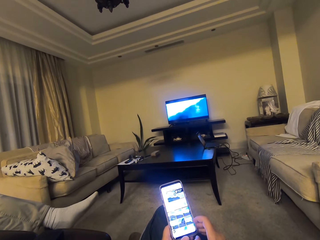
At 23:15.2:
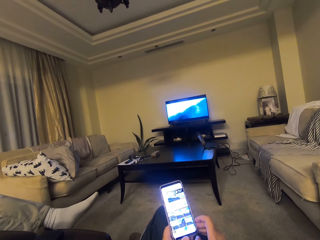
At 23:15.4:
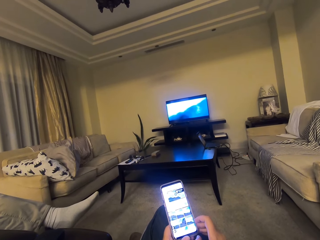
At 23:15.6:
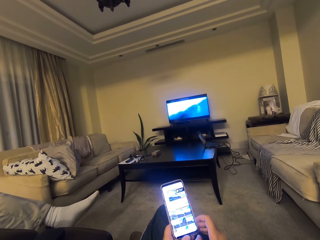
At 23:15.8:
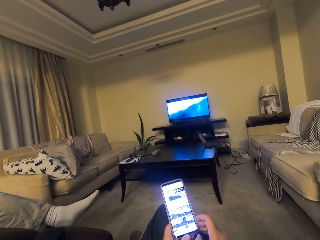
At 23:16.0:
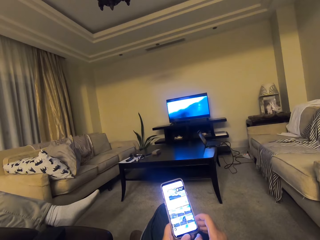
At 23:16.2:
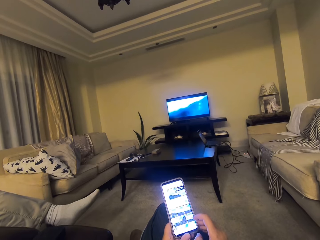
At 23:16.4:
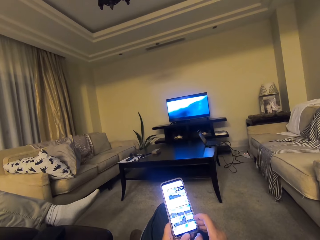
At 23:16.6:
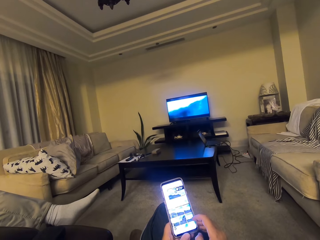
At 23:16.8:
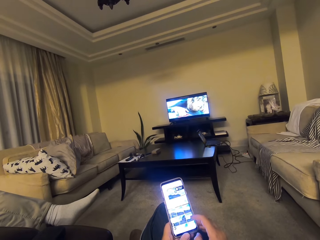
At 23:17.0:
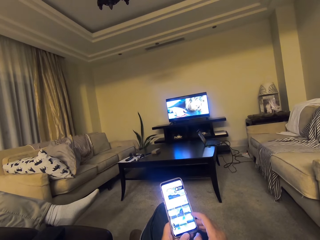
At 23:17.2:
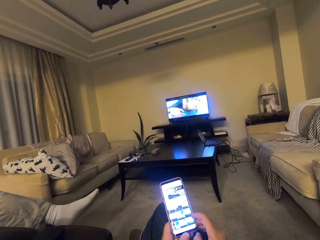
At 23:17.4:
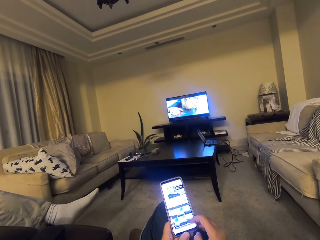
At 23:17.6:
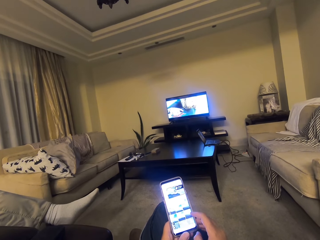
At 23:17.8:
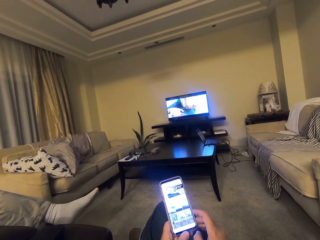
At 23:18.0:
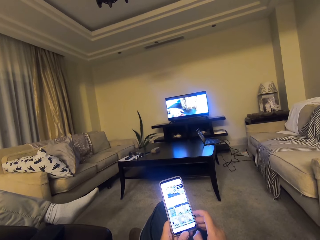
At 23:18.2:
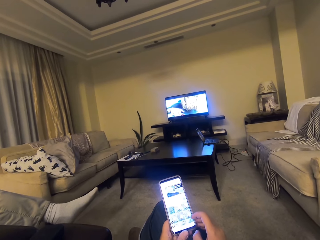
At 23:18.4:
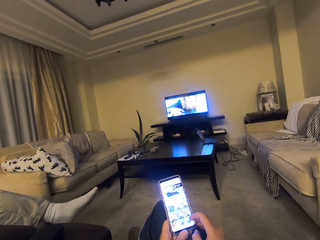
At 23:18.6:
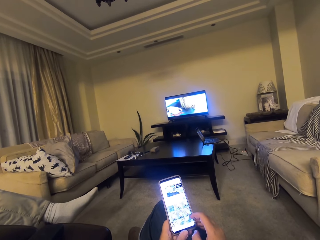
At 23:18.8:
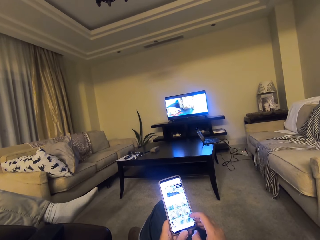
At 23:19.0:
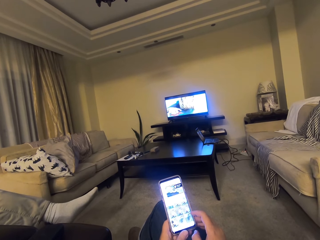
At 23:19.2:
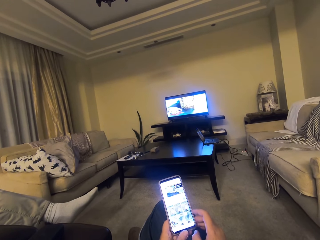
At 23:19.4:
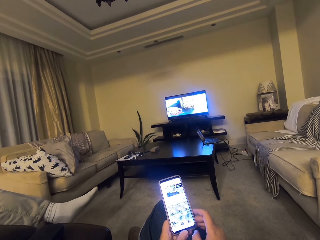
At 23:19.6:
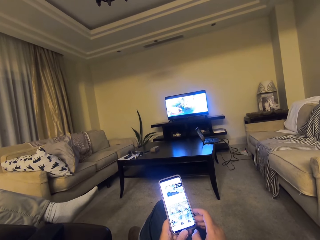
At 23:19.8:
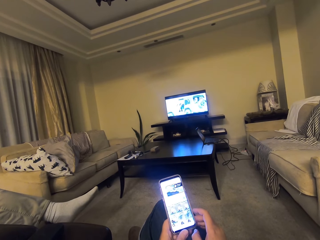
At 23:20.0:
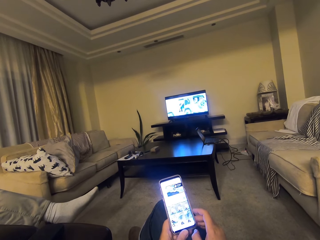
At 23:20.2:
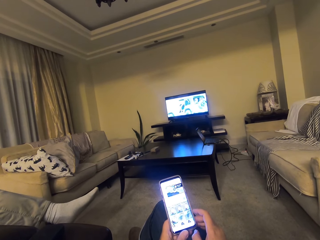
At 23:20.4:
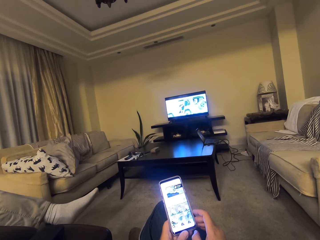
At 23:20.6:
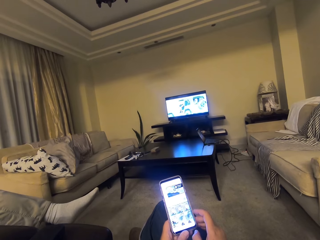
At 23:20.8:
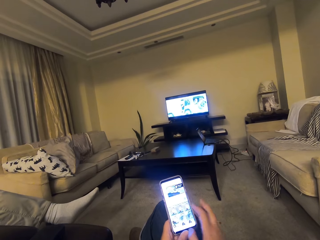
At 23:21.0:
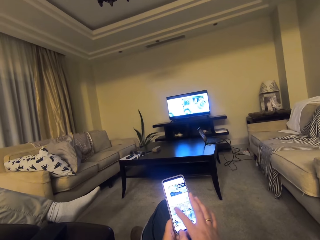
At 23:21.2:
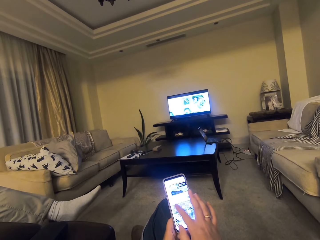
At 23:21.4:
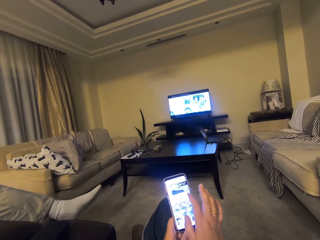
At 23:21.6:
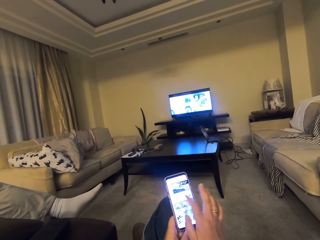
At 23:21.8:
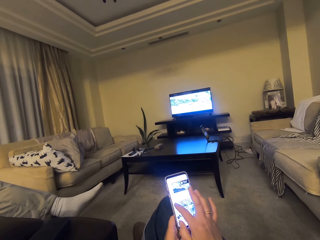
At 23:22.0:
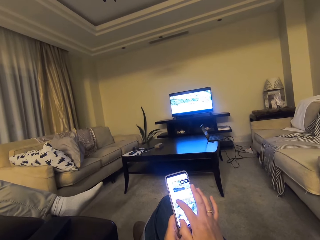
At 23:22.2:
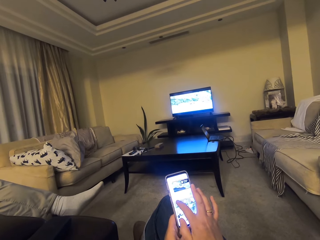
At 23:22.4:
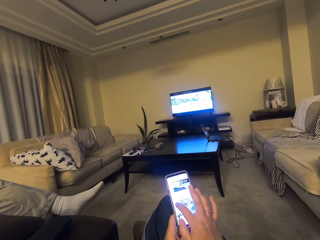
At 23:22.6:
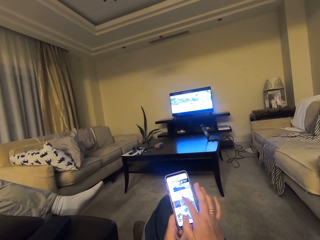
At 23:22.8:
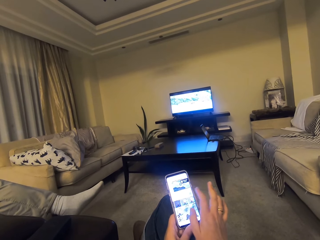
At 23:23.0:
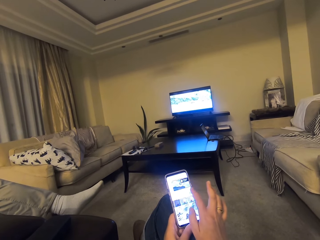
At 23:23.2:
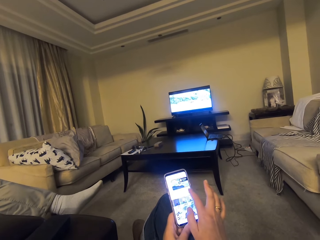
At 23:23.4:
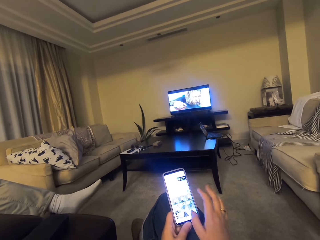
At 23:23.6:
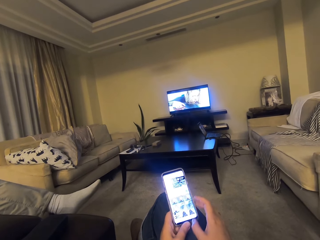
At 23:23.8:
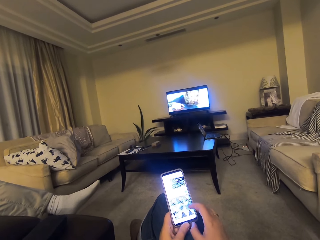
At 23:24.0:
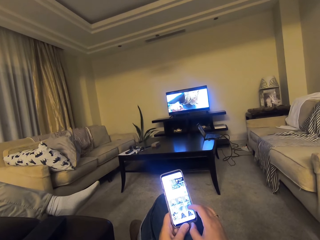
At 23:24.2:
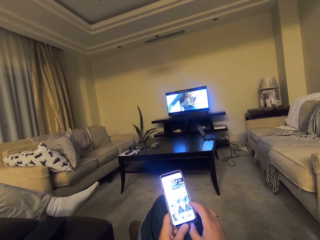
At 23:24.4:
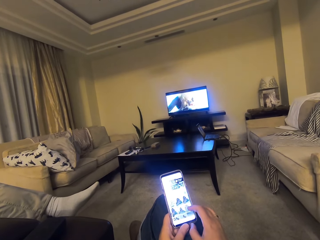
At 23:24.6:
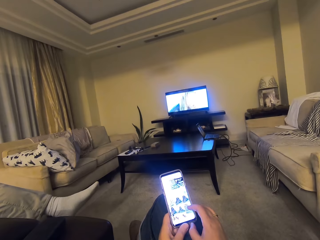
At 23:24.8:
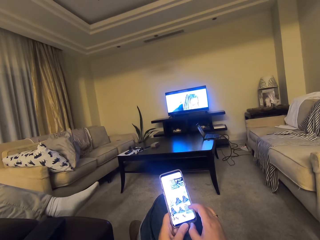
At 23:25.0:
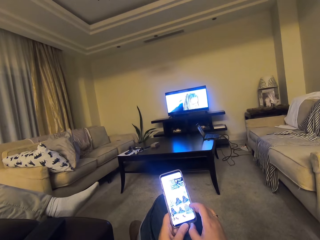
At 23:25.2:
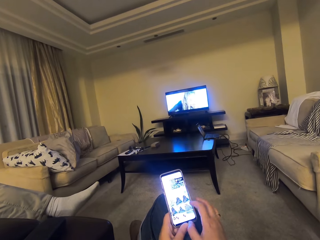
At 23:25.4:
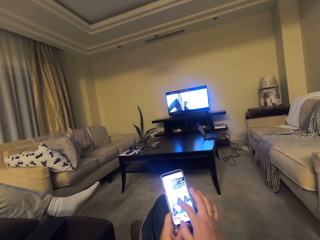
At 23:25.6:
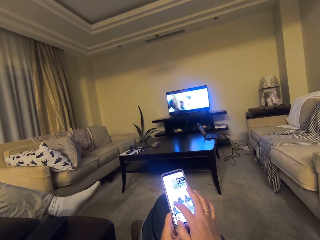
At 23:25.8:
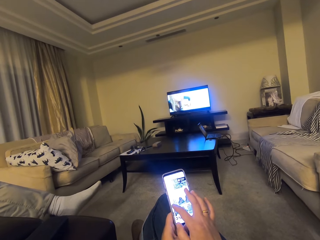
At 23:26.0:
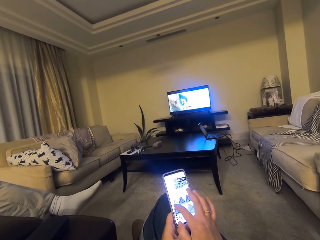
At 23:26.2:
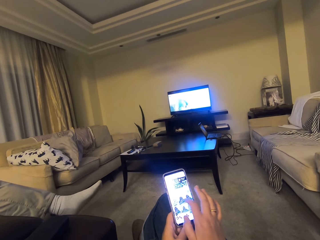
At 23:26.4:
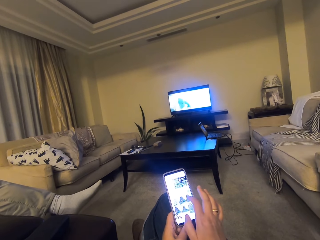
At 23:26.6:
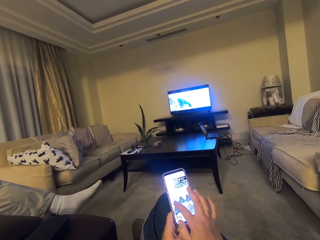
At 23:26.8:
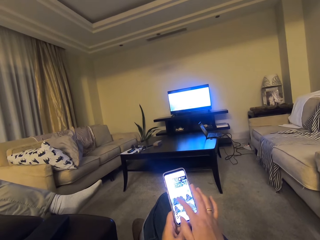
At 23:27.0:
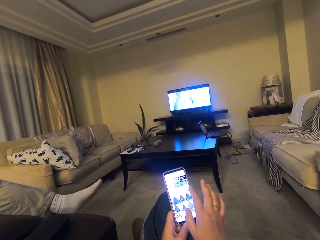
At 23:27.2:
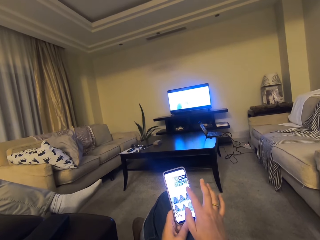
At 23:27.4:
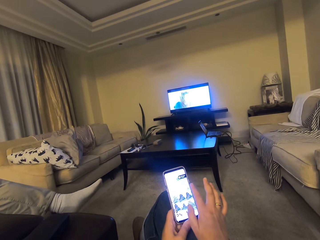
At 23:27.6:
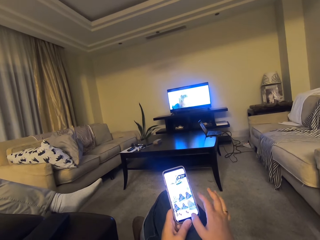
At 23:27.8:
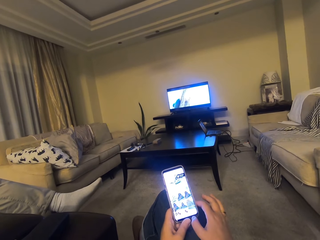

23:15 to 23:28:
The camera wearer scrolls up her phone. They click on her phone. They click on her phone again. They scroll up her phone. They click on her phone.

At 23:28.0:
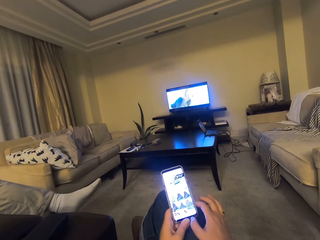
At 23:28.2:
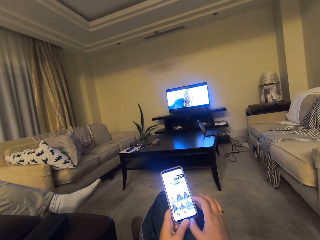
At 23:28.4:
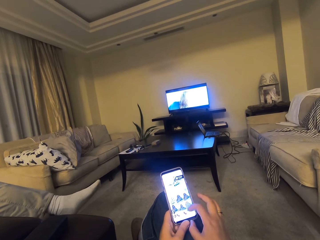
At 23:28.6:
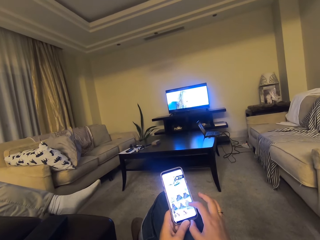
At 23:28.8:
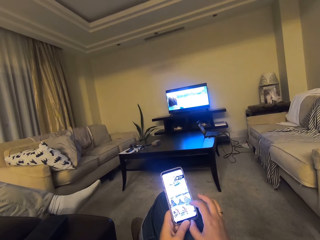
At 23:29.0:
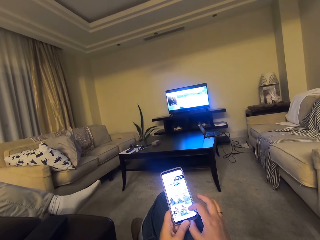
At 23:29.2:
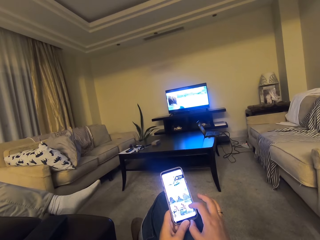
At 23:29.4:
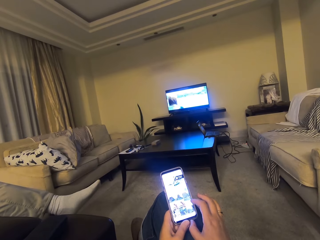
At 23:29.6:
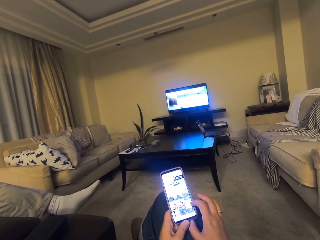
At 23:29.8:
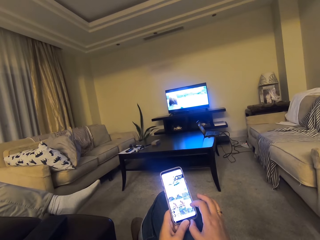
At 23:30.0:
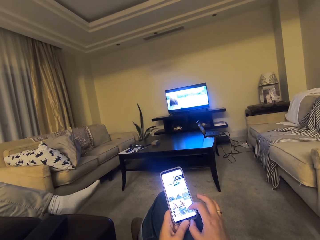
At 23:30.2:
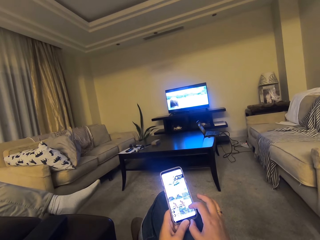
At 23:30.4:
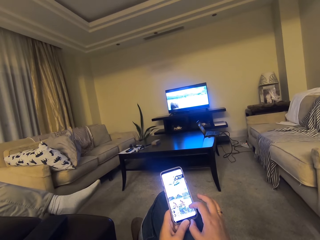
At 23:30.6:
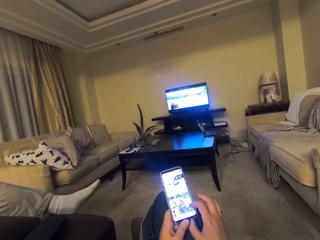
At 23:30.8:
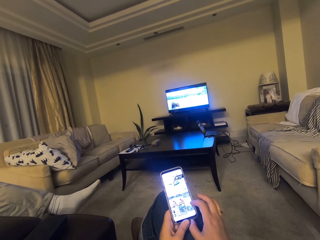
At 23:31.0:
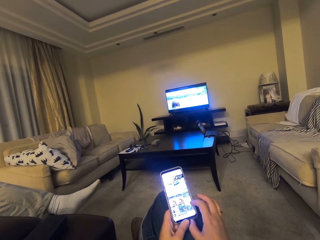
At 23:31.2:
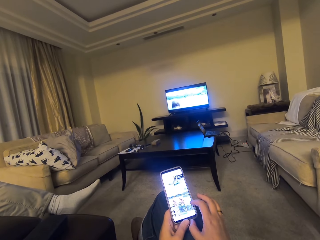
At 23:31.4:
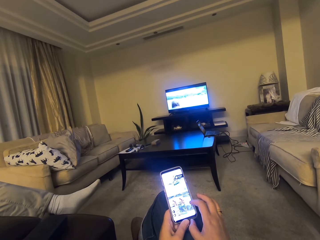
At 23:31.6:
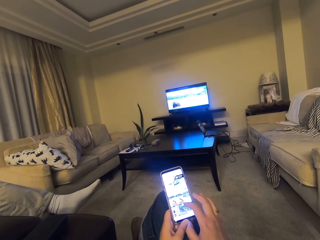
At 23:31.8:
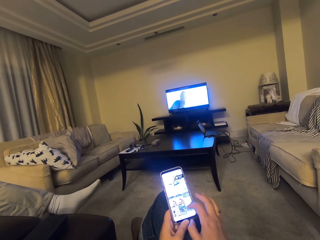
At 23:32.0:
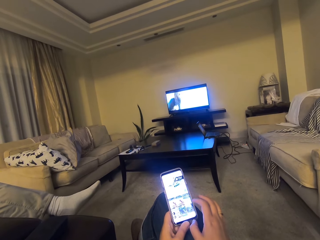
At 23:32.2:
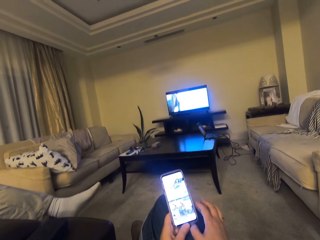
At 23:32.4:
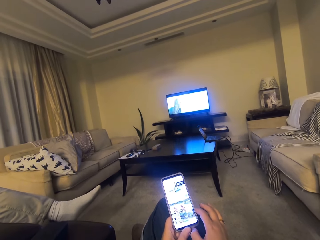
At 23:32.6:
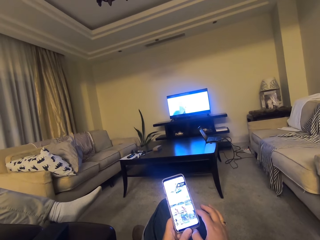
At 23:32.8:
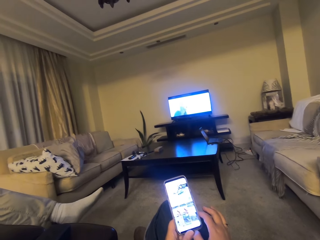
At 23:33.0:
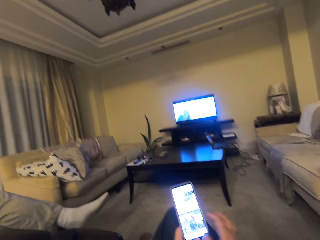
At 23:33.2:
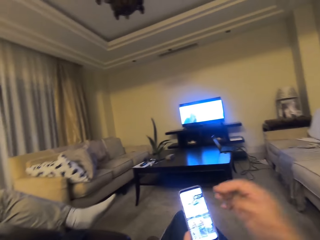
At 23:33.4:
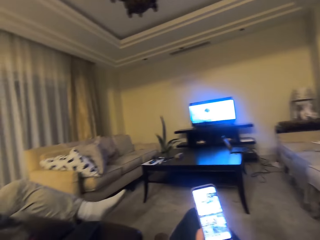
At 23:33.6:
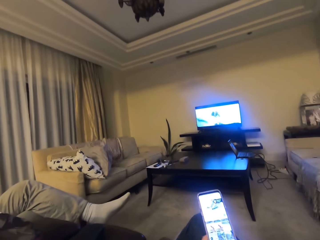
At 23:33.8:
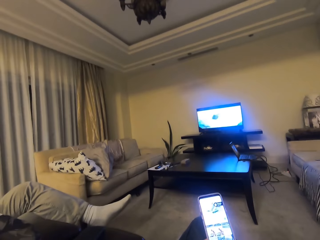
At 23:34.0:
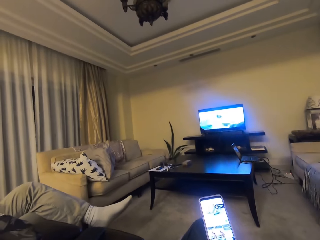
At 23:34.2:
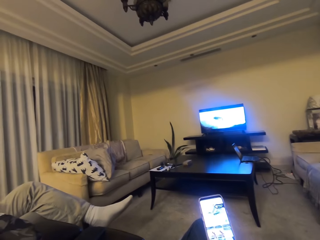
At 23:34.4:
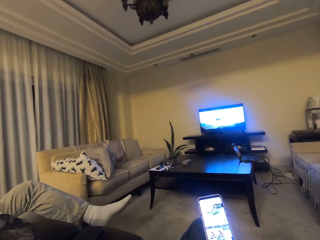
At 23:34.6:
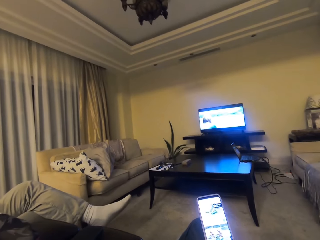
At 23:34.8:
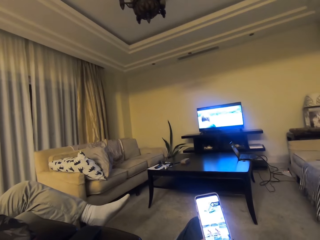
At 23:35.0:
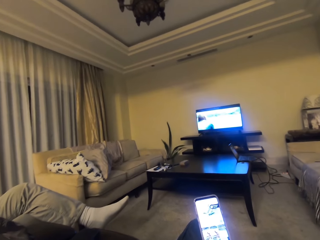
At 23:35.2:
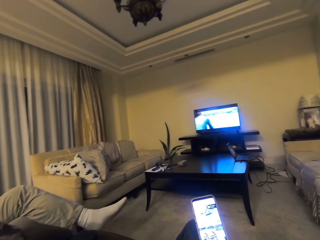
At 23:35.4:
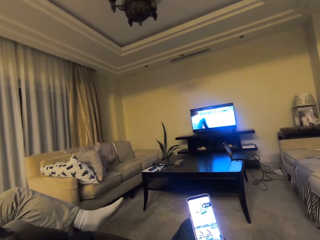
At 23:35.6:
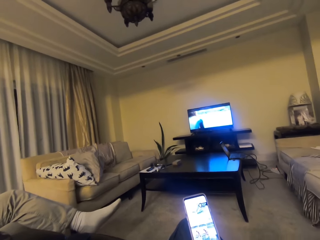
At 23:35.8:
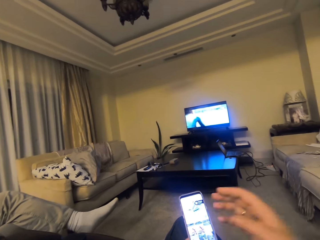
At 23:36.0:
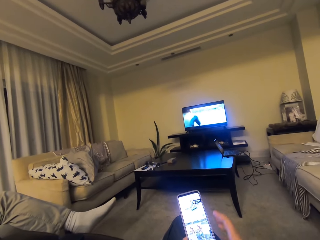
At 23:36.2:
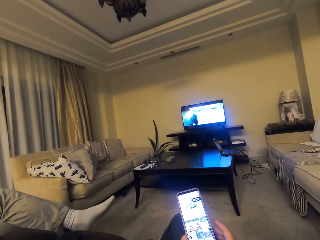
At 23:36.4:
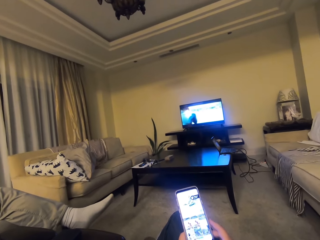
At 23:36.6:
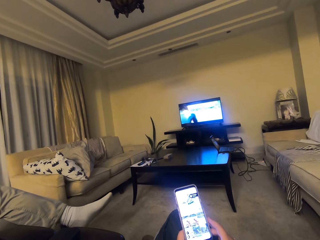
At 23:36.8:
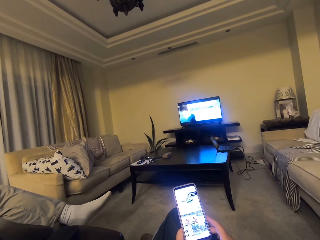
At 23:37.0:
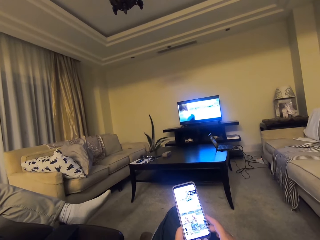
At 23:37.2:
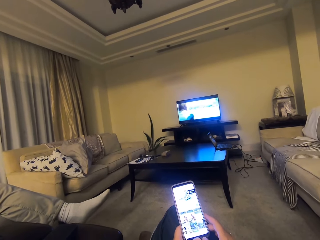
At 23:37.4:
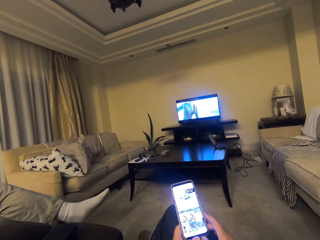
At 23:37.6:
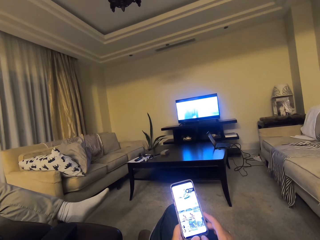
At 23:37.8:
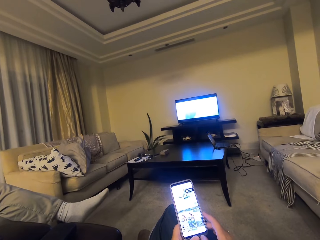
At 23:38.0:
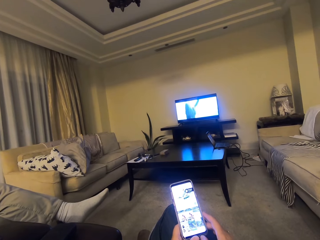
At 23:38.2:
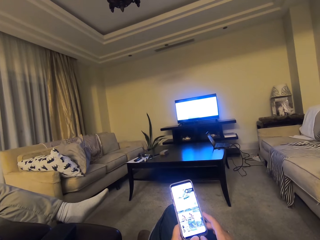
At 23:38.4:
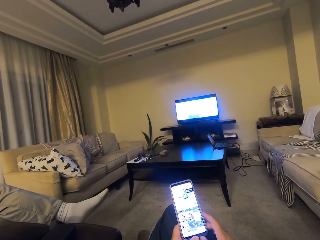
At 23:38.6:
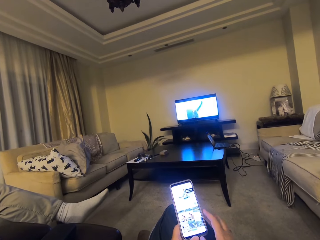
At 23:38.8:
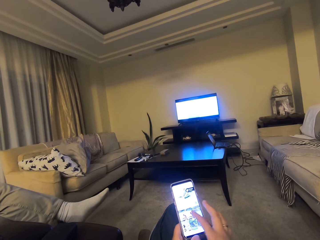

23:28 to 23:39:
The camera wearer scrolls up her phone. They lift the hand up, use the phone and talk.
